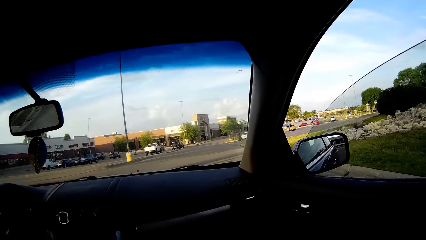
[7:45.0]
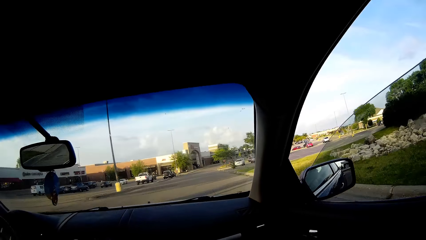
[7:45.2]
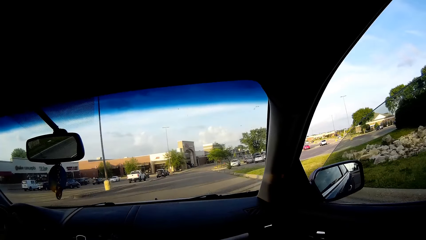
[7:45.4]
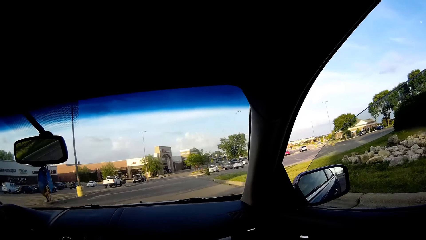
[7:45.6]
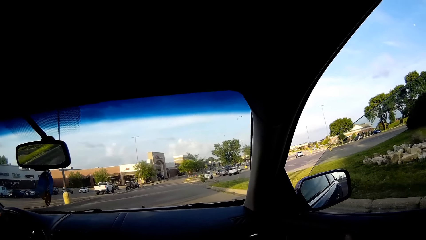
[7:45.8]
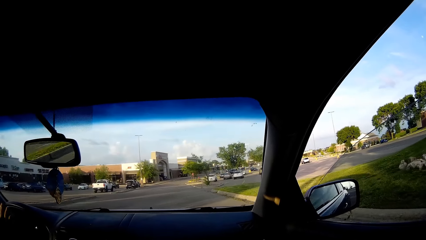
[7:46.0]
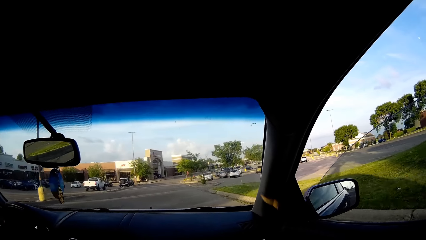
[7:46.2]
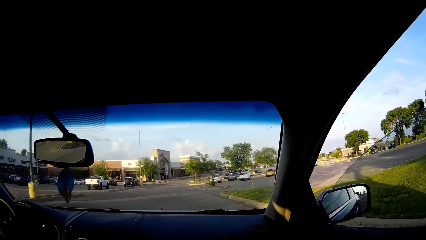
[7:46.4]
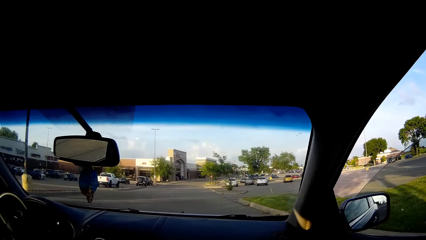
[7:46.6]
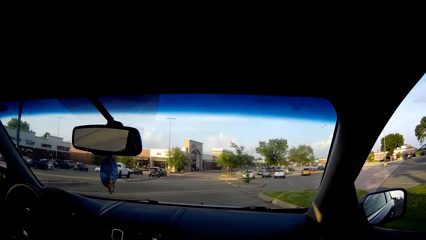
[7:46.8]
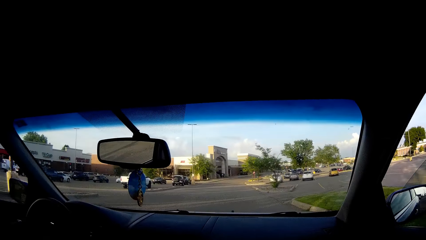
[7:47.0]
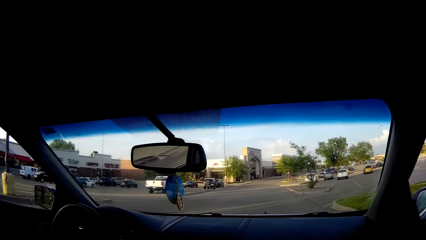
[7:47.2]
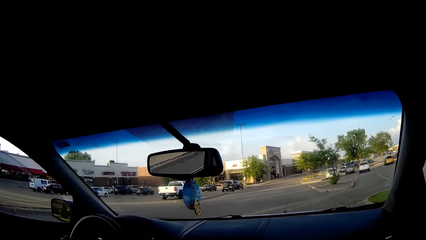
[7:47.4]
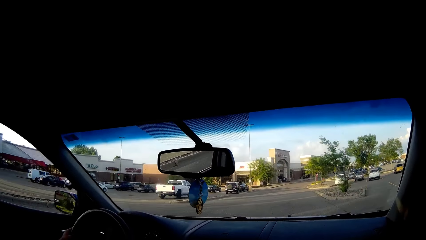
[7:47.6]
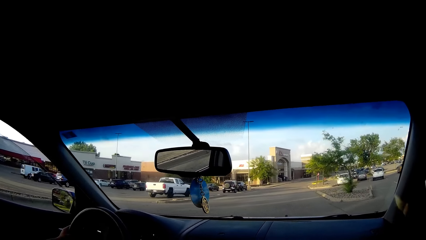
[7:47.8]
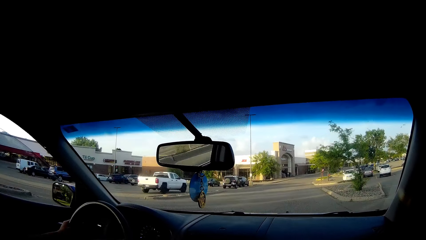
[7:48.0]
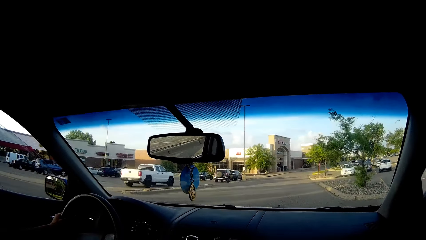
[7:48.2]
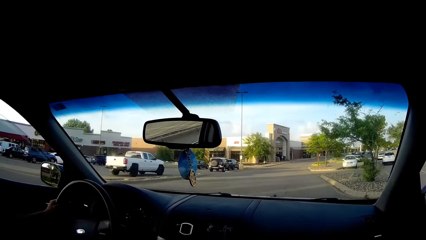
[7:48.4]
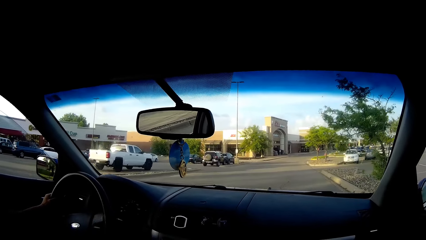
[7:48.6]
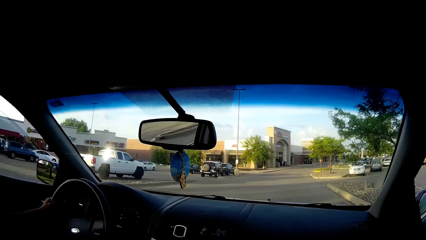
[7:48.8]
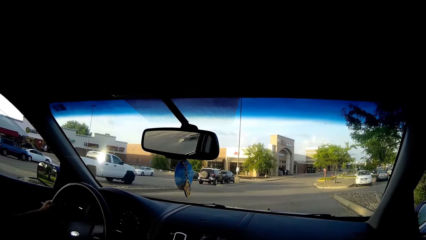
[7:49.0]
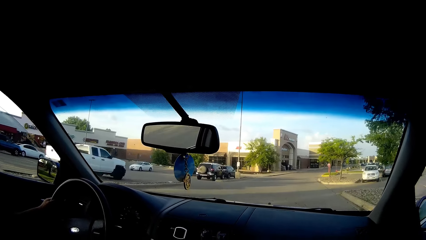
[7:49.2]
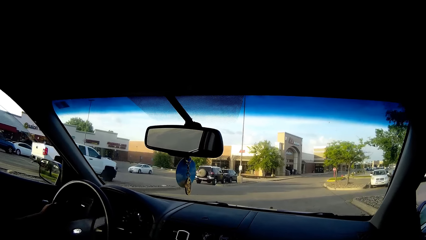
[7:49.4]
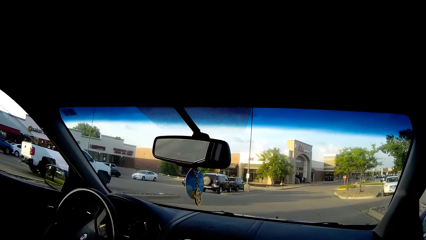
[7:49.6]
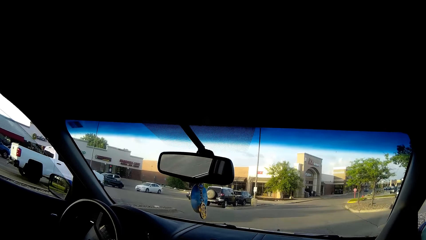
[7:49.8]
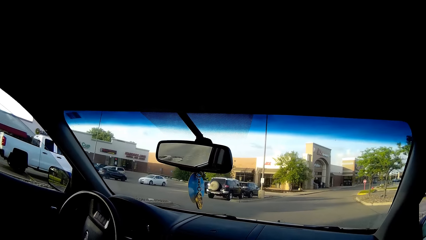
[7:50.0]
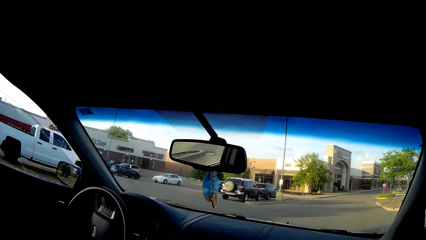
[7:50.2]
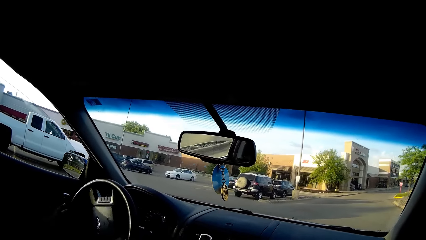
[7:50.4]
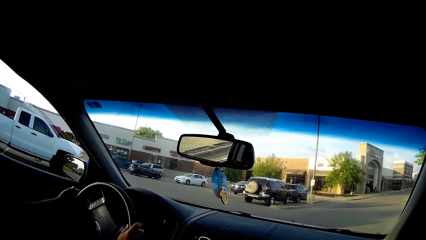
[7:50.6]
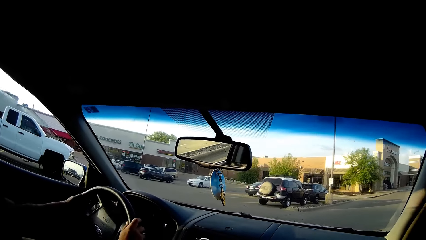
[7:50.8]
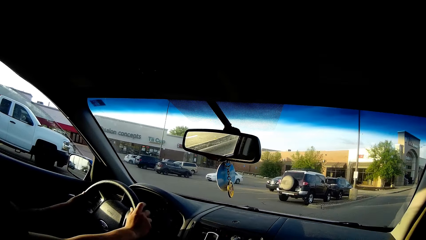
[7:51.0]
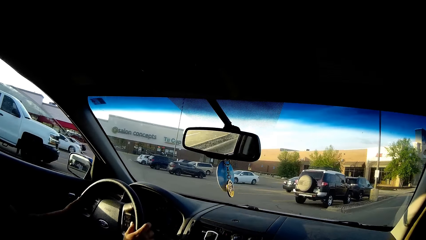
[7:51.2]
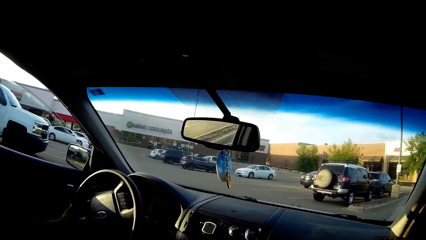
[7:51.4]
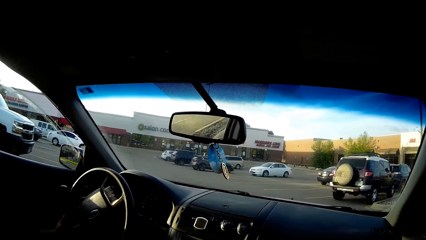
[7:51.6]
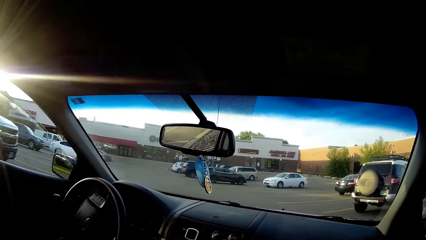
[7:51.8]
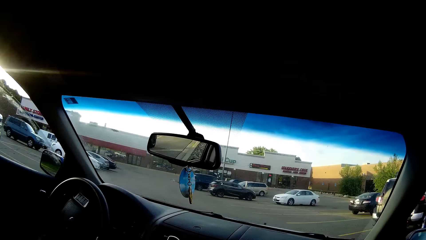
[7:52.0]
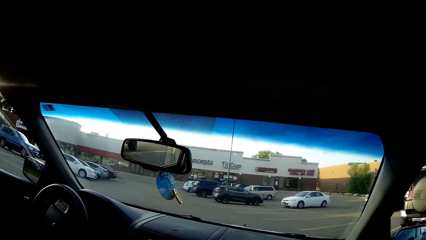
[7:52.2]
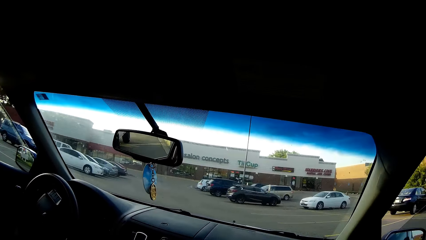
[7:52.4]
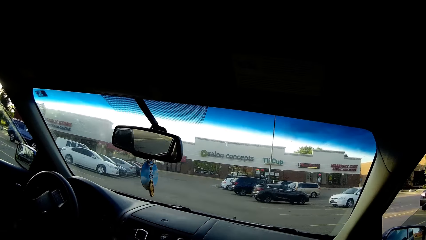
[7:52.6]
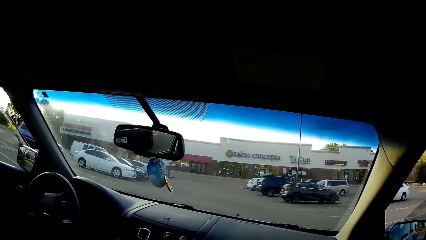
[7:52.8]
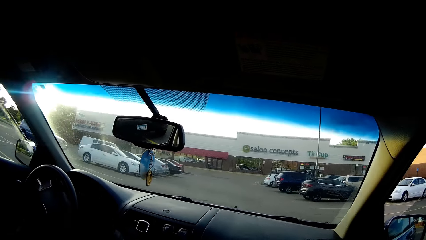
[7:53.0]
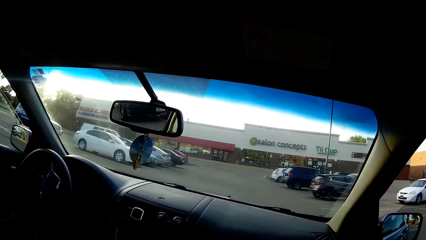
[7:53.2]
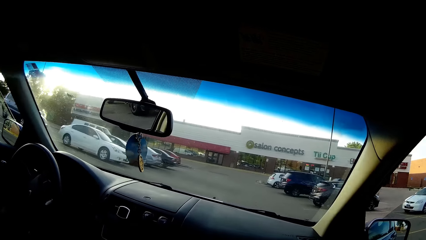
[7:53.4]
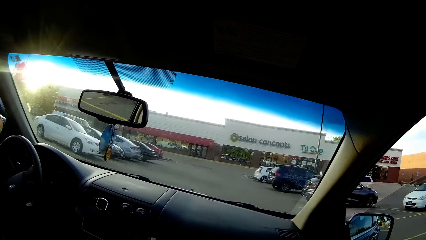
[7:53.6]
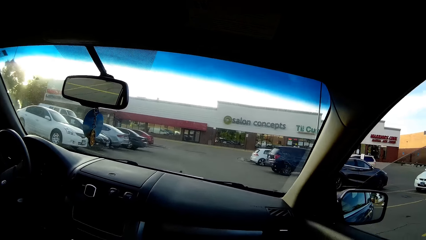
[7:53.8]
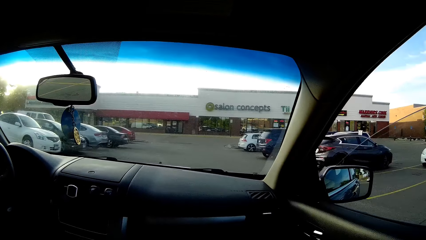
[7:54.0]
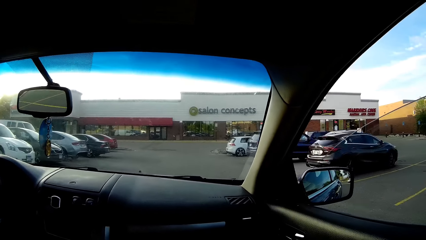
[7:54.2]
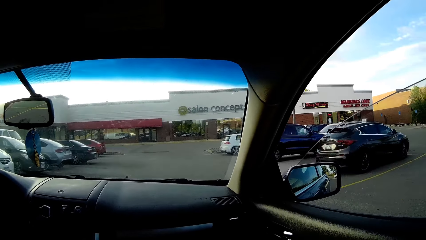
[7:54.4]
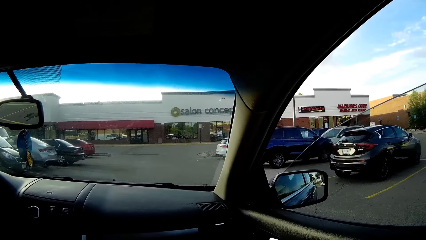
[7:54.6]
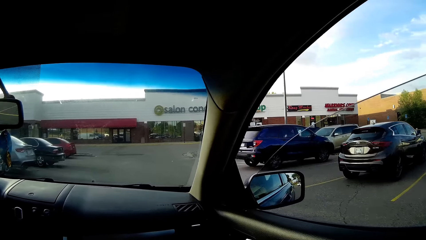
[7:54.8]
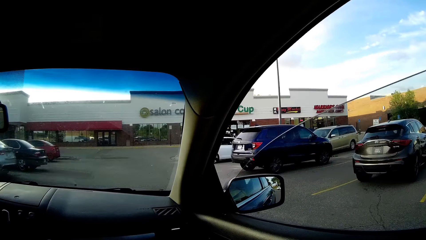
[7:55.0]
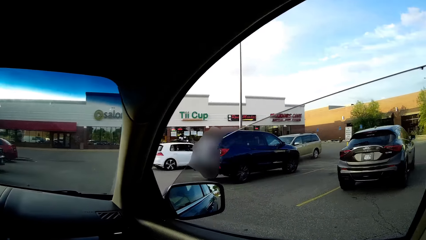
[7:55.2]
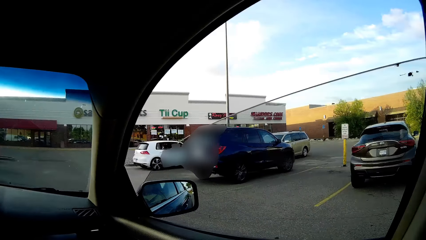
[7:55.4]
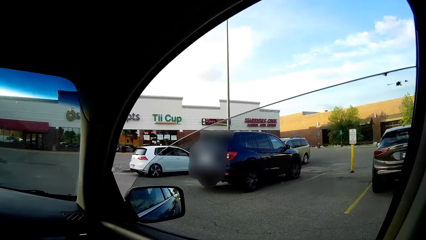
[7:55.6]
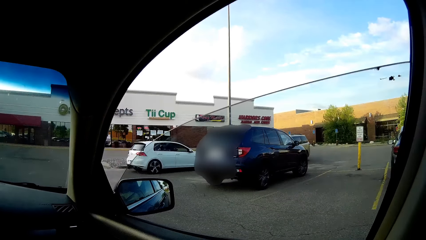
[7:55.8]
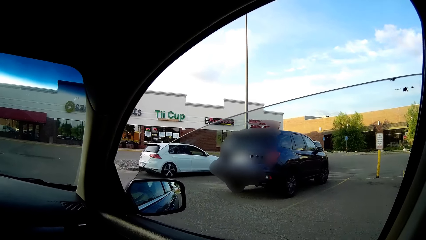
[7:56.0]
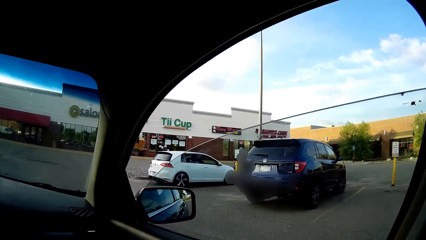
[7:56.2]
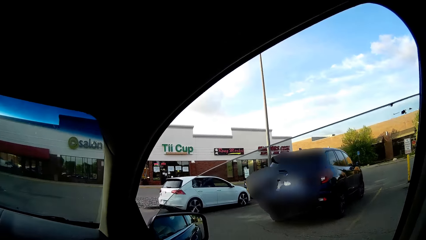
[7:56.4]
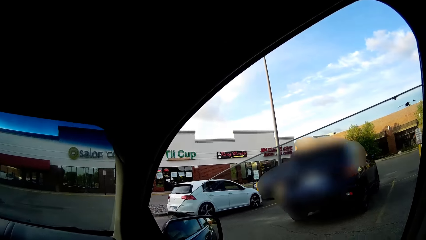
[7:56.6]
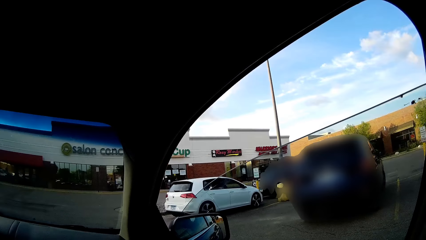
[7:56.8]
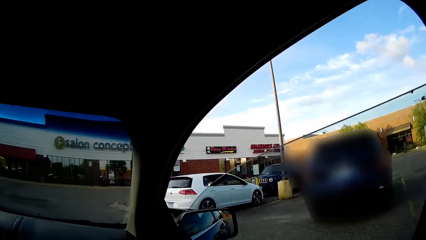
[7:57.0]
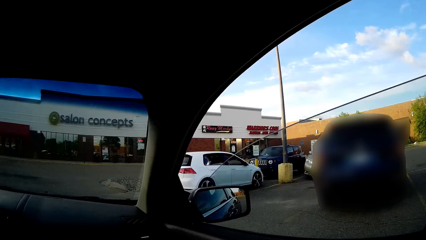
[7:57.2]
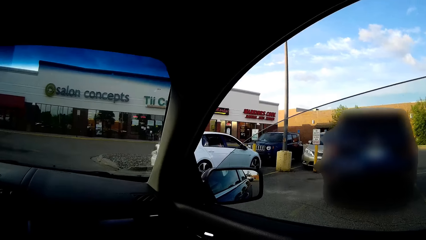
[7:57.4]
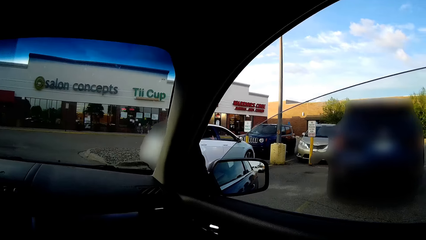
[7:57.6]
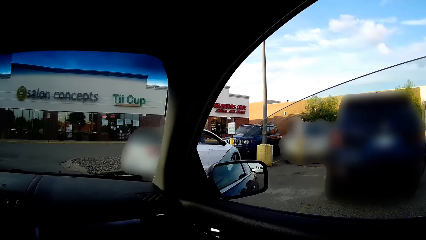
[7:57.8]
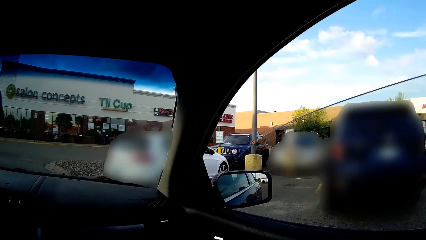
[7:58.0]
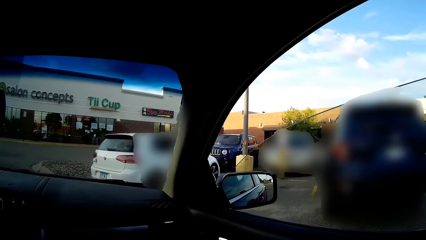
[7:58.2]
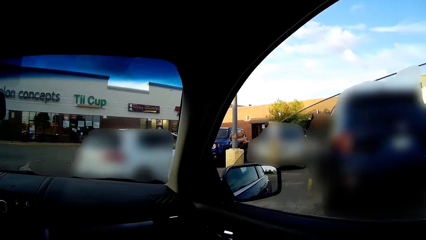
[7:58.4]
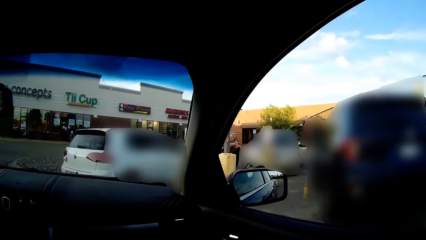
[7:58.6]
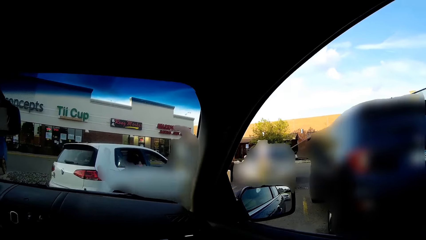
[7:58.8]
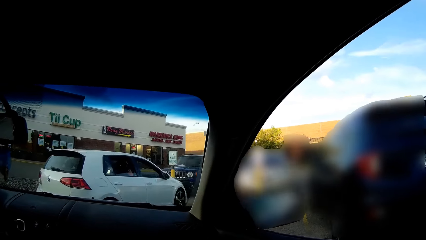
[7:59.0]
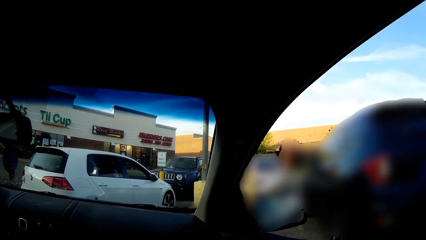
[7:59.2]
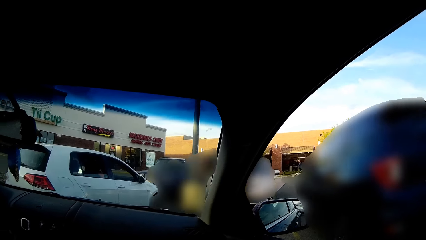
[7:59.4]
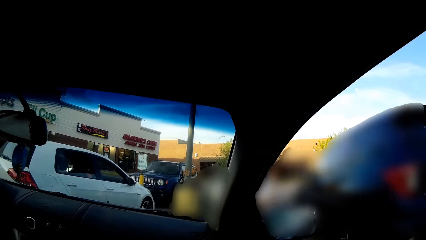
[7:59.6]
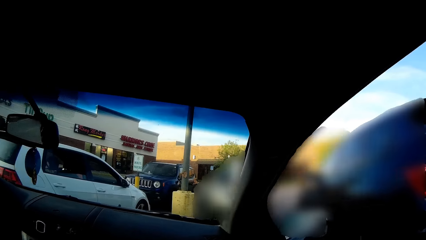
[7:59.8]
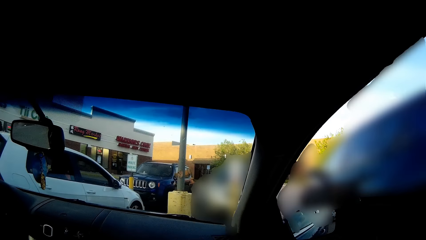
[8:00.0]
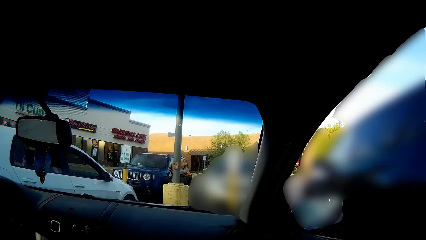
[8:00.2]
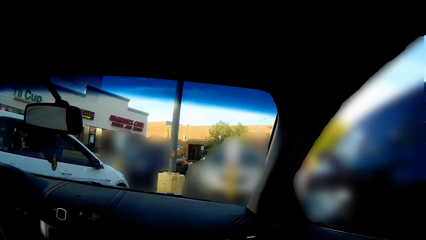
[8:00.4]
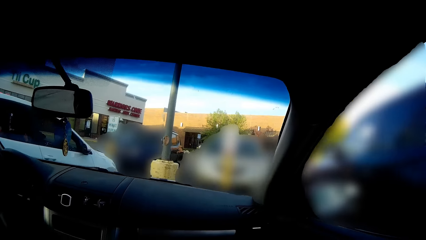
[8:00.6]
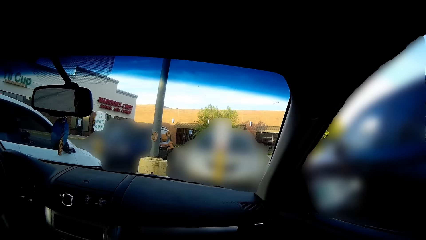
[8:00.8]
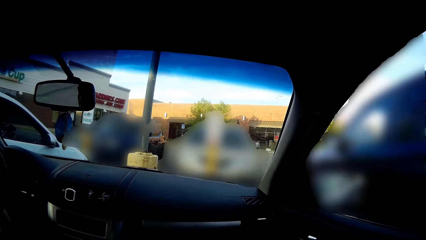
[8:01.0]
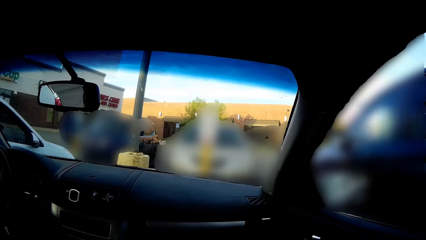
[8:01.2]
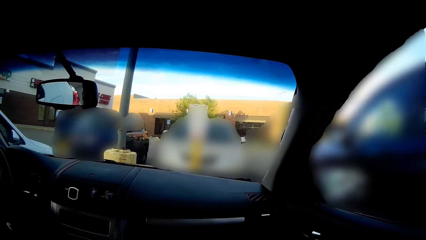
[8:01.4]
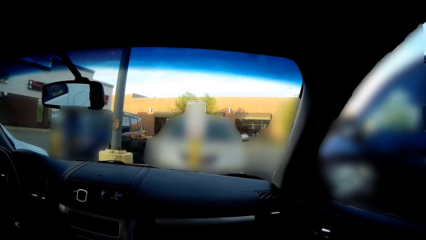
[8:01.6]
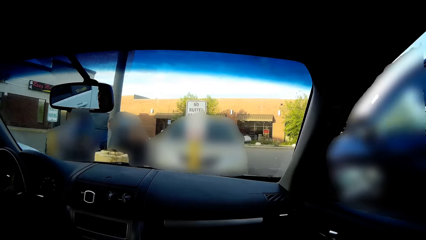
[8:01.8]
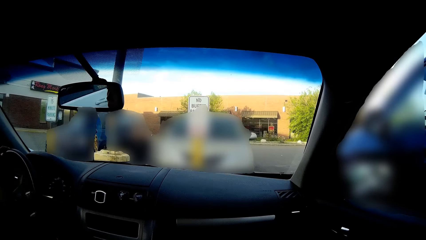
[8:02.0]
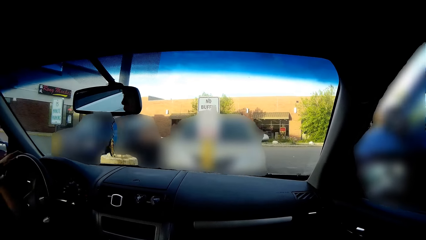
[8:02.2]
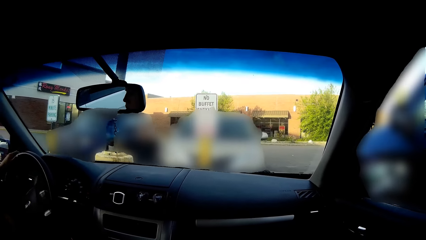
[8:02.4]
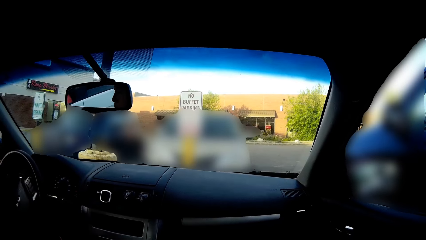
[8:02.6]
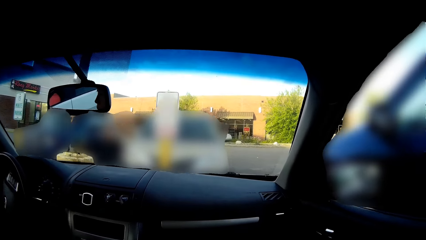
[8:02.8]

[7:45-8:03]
The camera wearer talks to the man. They look around. They talk to the man.
